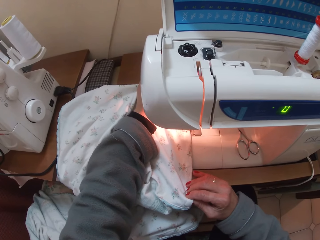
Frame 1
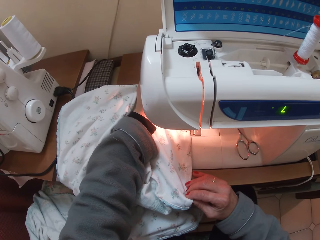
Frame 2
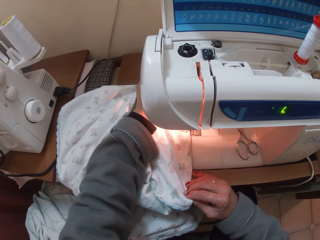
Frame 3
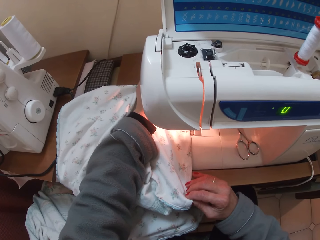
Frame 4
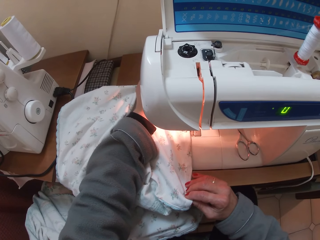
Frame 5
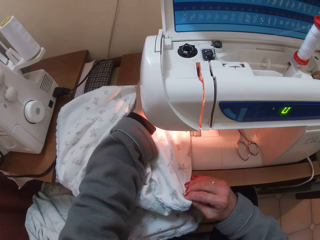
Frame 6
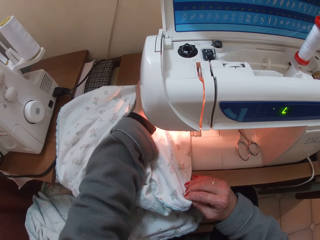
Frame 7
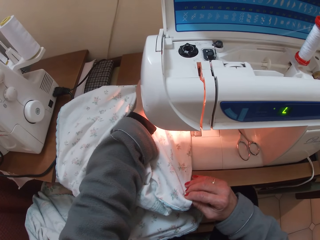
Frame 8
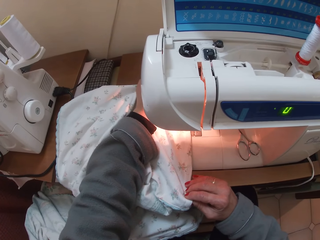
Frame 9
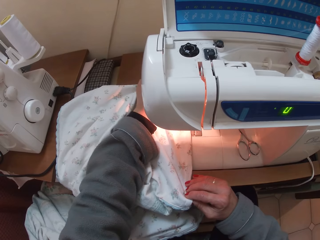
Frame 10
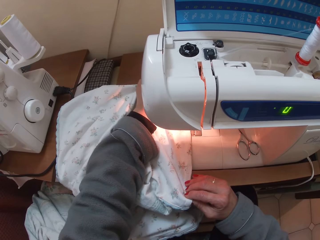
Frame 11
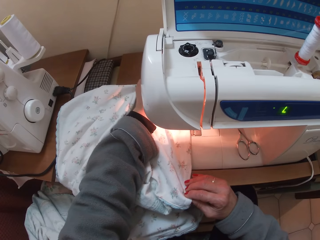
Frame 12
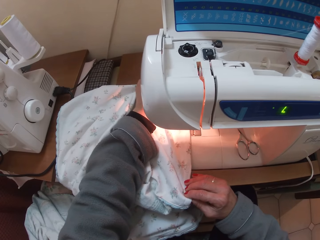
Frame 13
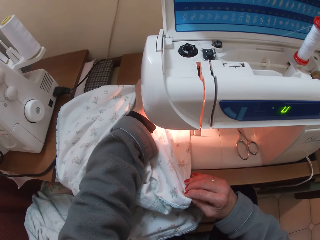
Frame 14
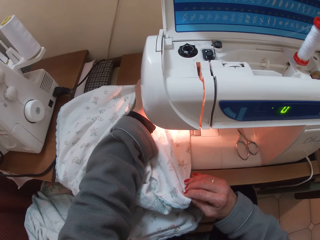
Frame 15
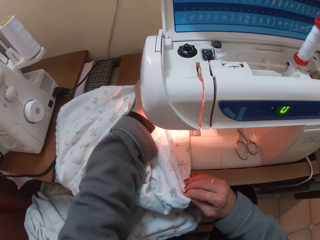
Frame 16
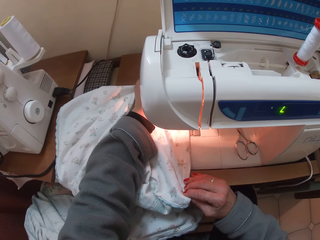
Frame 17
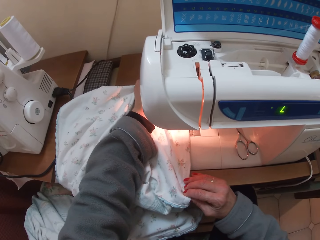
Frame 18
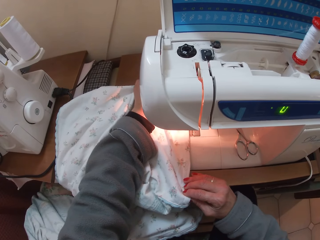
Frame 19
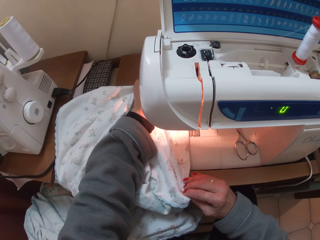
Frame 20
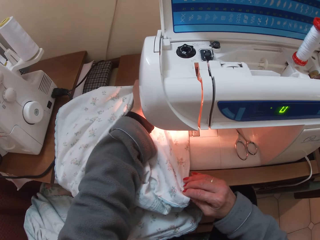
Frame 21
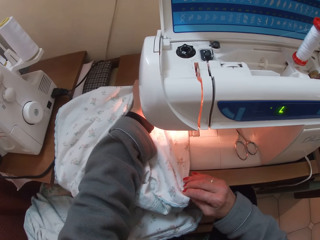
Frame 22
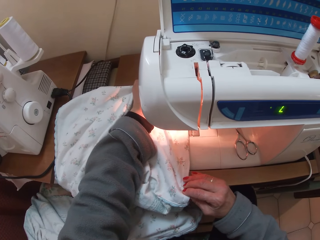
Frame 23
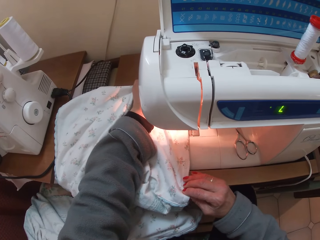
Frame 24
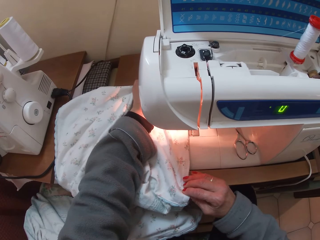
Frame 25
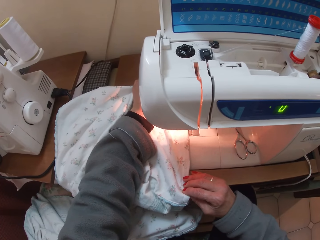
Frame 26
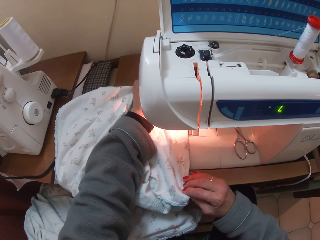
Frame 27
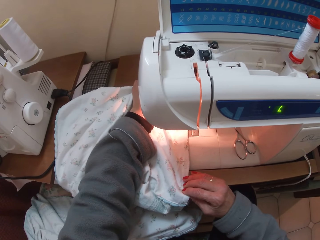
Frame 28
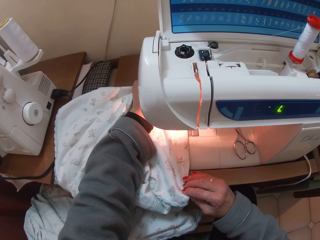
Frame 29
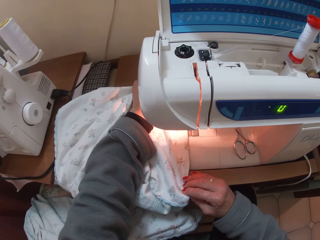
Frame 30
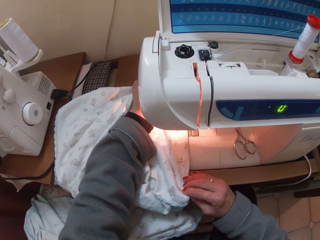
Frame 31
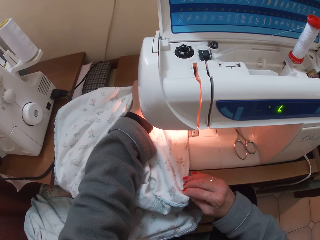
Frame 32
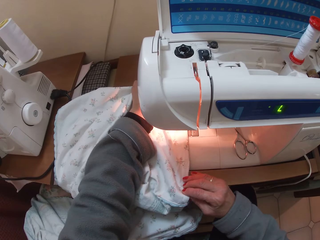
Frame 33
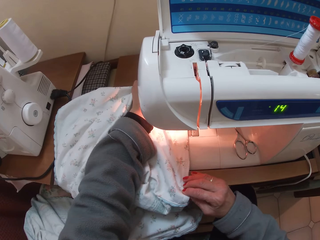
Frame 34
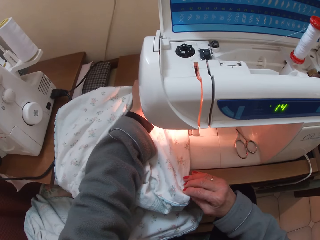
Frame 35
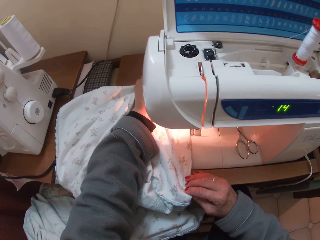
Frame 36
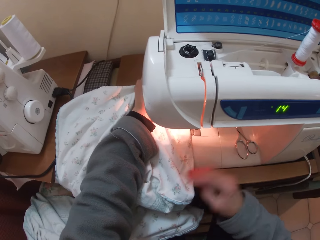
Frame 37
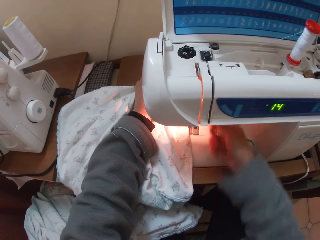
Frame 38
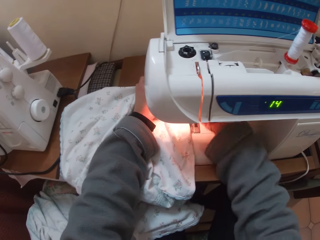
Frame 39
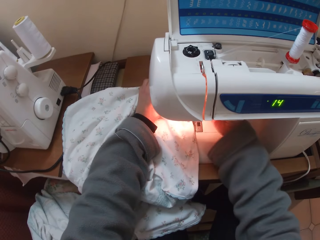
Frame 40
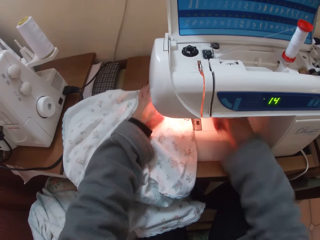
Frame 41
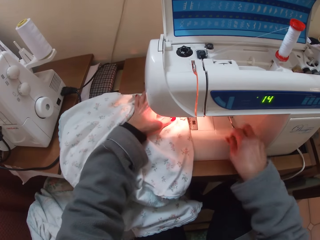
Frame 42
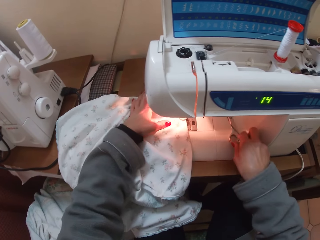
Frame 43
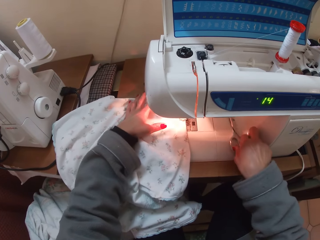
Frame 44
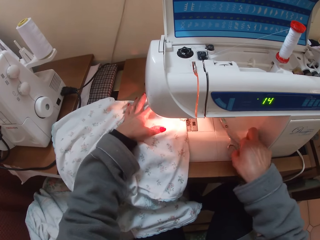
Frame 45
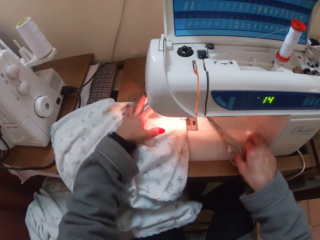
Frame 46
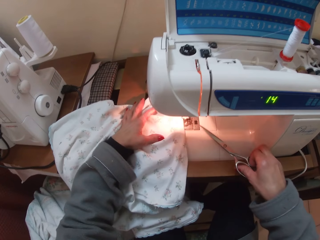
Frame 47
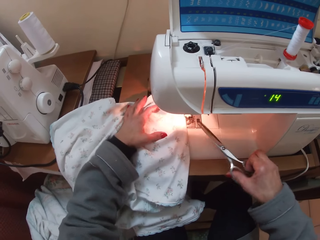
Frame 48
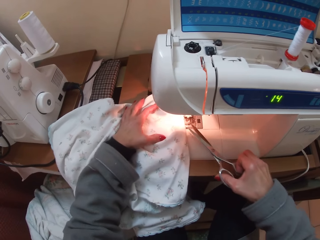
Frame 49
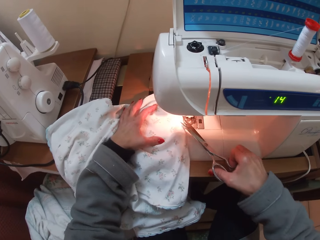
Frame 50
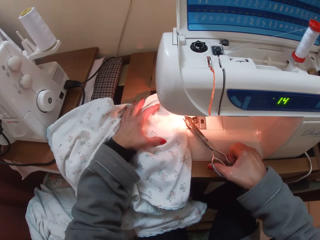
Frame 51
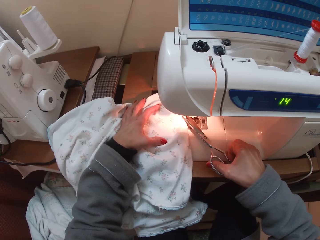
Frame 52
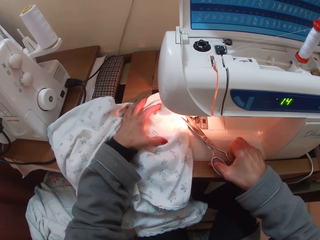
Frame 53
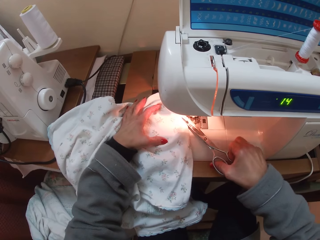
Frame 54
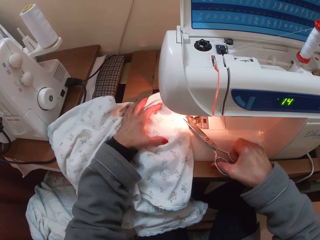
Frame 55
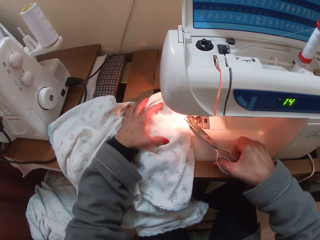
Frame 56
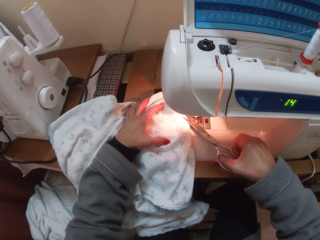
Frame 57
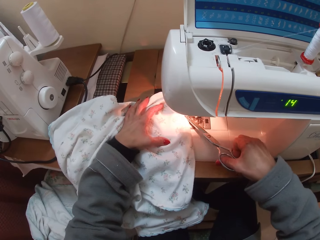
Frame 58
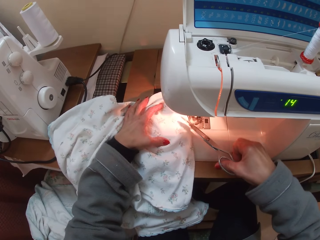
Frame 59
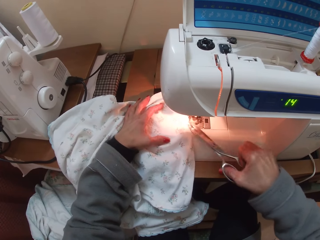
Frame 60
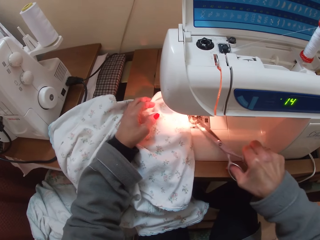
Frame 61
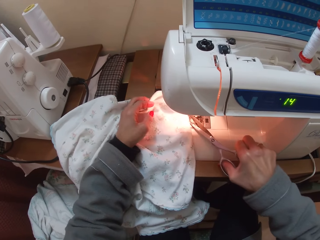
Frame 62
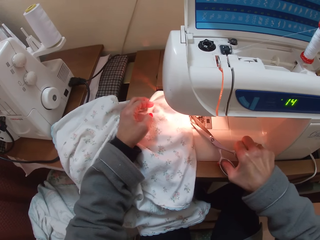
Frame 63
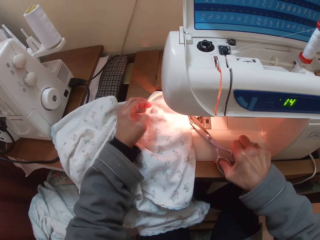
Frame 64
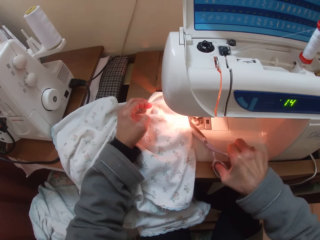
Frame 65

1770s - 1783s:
The camera wearer puts her right hand inside the machine. She picks up the pair of scissors with her right hand from the machine. She cuts the threads using the scissors.

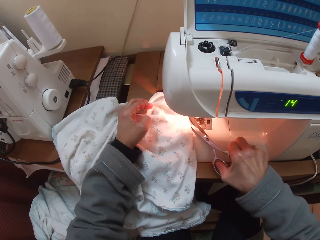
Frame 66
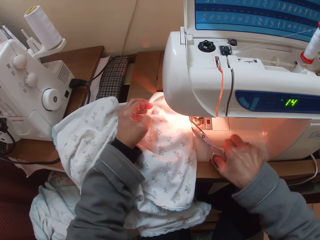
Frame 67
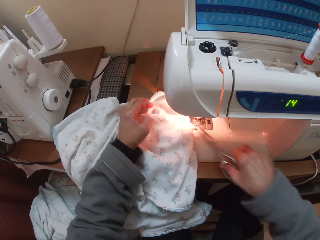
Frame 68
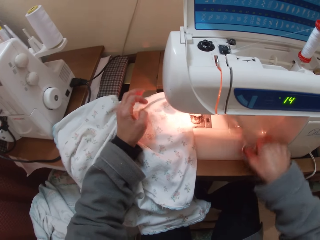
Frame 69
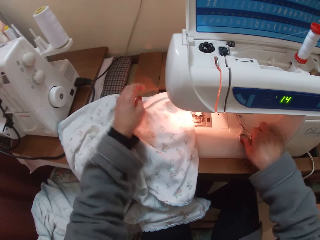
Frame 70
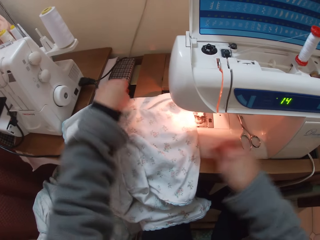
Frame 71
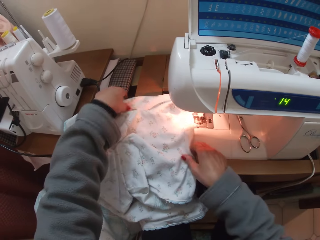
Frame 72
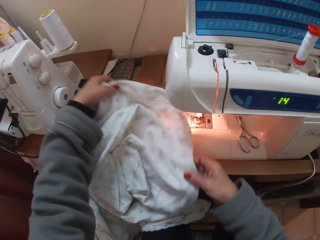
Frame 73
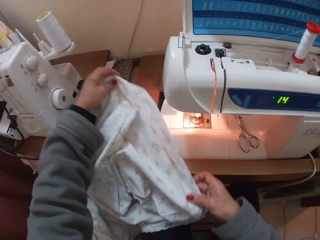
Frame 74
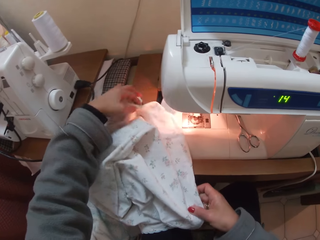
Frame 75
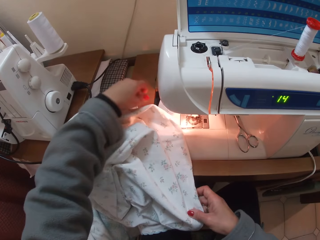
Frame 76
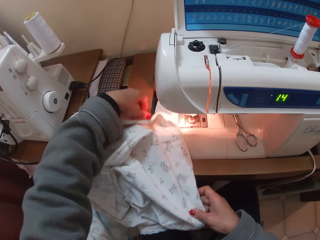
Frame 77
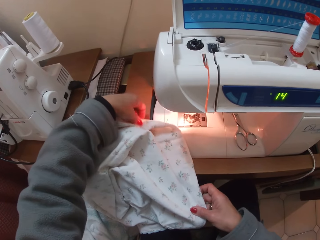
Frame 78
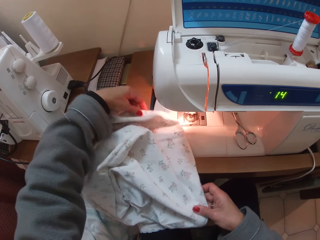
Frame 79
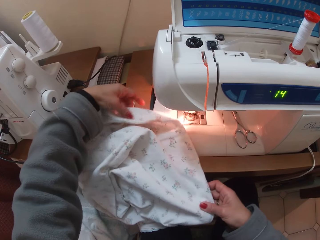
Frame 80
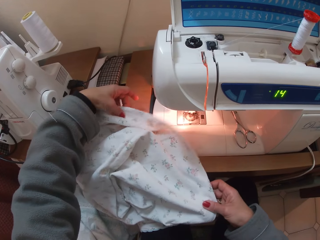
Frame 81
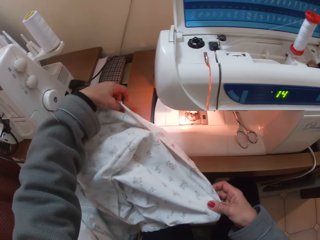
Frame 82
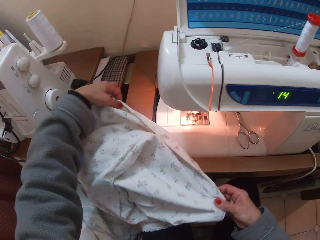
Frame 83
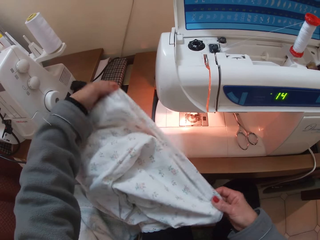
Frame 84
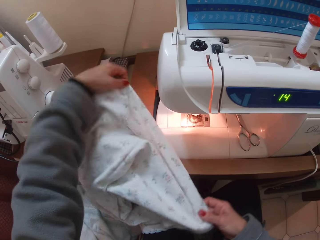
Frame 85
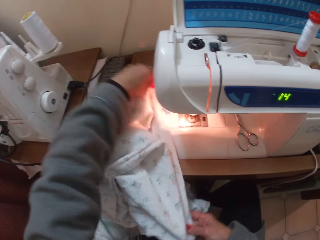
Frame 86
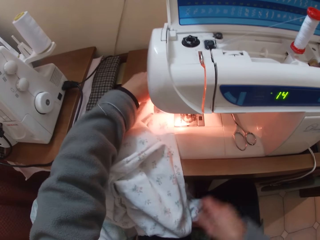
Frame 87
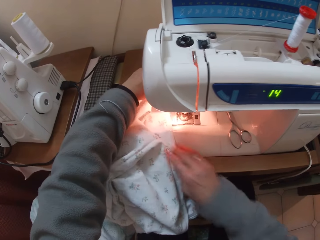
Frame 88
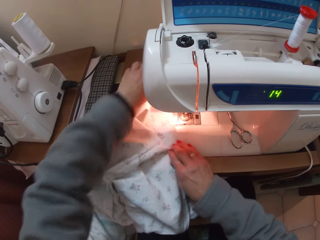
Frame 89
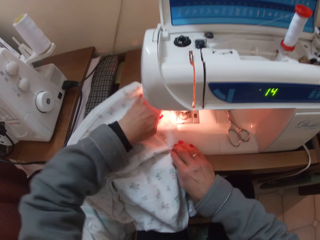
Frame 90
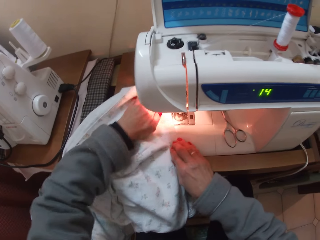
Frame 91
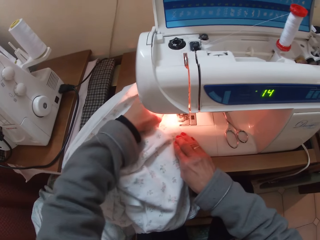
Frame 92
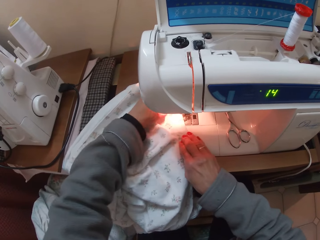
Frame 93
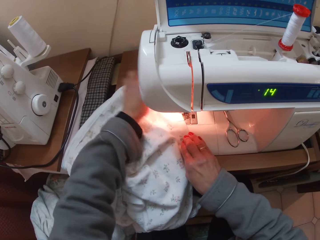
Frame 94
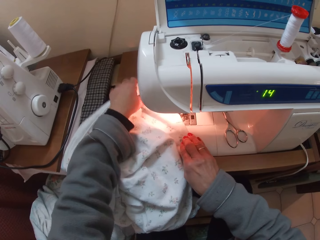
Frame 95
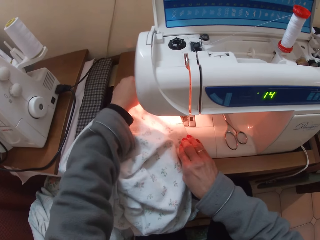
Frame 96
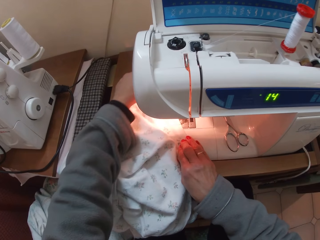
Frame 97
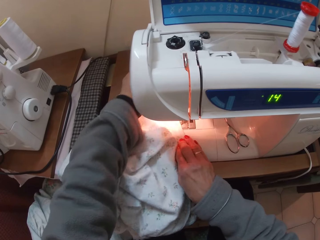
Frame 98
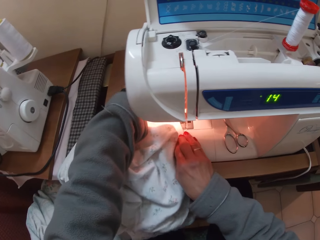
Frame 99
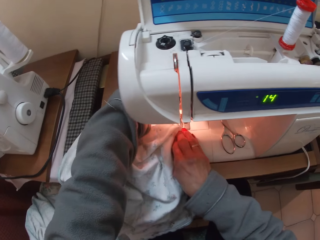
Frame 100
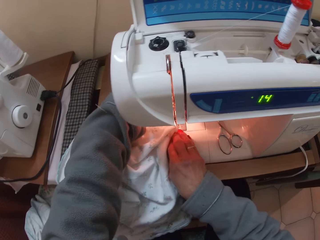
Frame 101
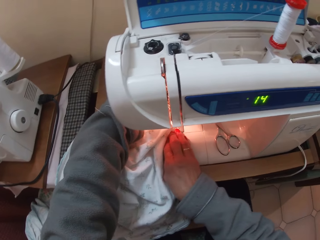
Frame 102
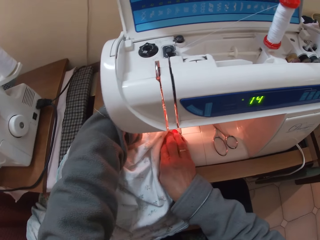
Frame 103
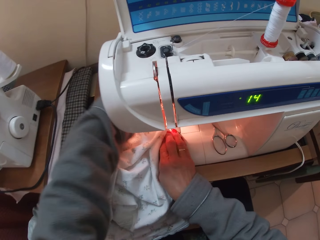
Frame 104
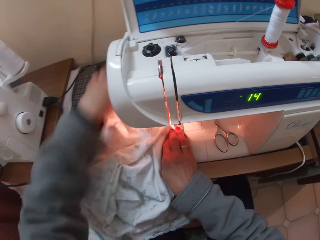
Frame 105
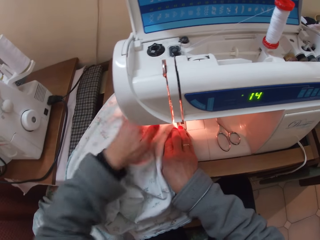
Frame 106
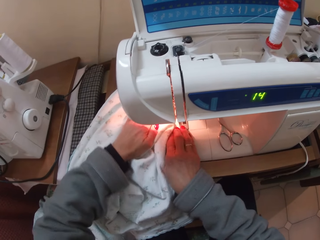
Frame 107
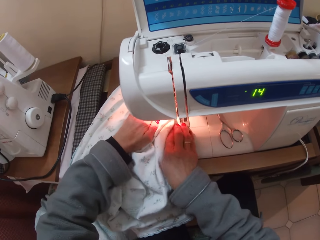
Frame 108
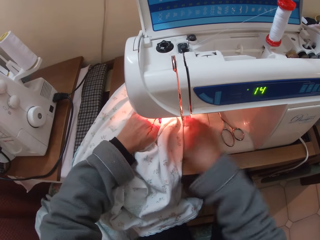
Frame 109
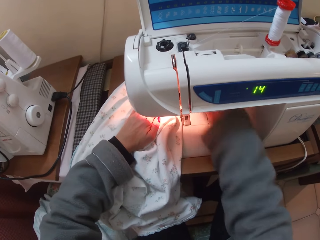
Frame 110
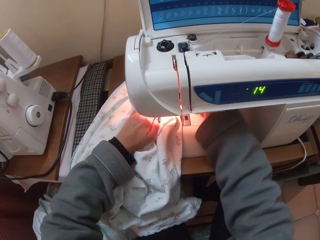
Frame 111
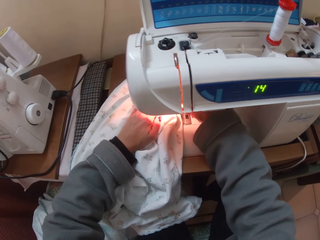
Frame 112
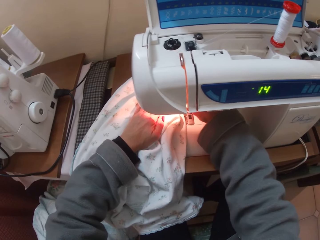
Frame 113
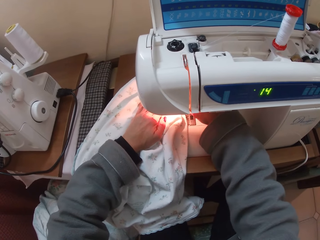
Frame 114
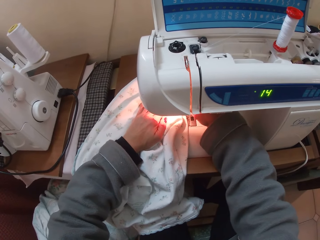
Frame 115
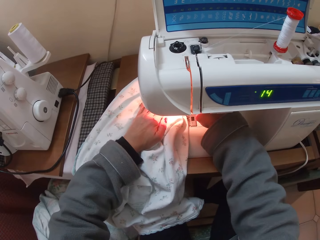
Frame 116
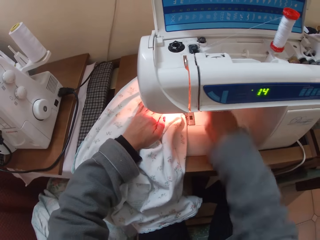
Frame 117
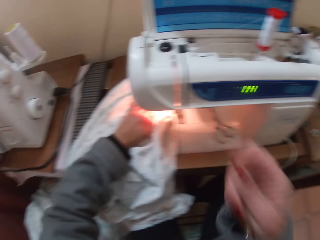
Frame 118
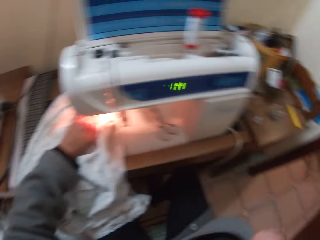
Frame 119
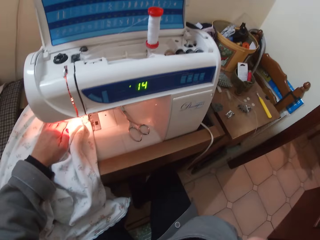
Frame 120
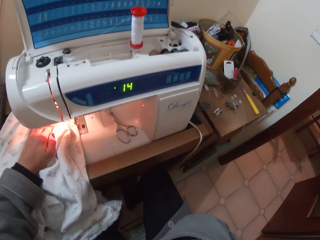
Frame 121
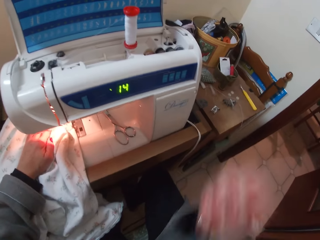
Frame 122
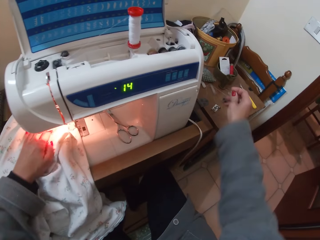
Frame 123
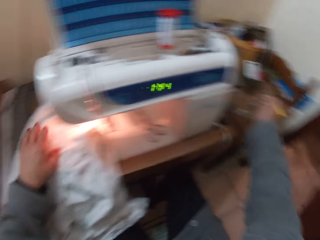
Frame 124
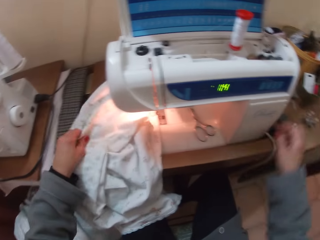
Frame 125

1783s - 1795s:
The camera wearer drops the pair of scissors in the sewing machine. She adjusts the cloth with both hands. She puts her right hand inside the machine. She picks up something. She raises her right hand.
